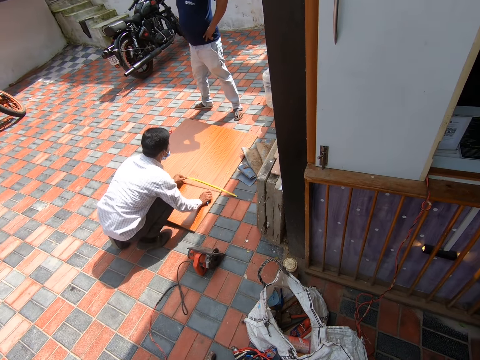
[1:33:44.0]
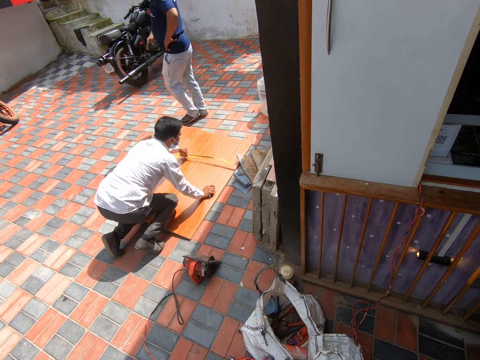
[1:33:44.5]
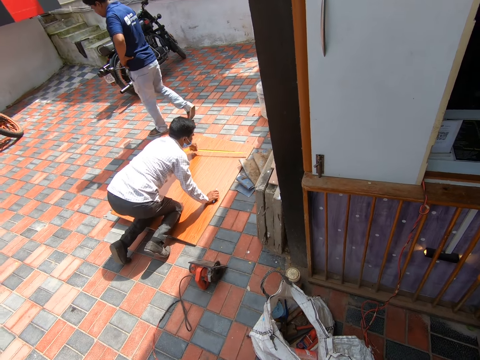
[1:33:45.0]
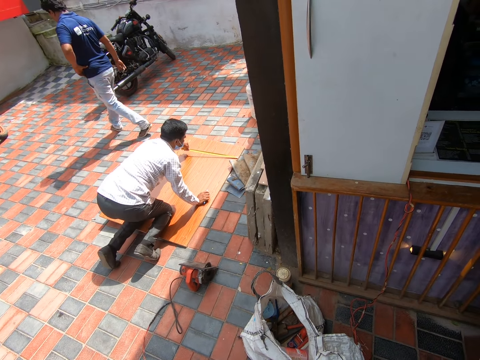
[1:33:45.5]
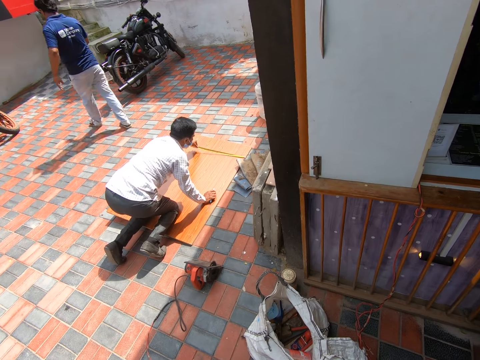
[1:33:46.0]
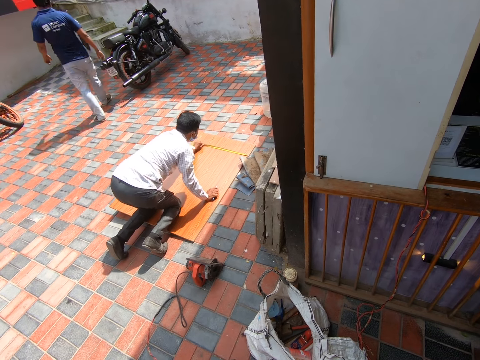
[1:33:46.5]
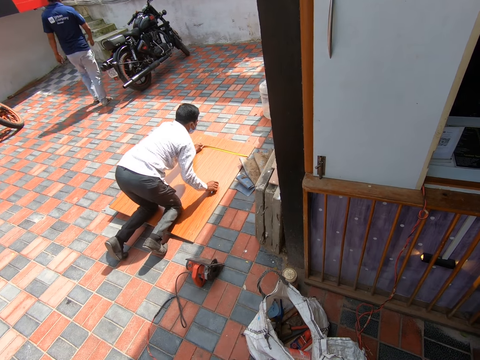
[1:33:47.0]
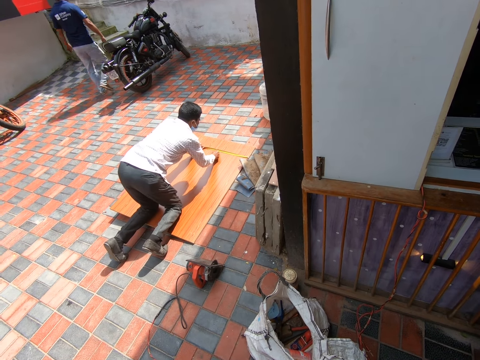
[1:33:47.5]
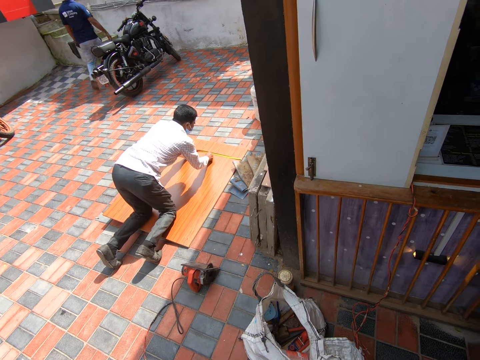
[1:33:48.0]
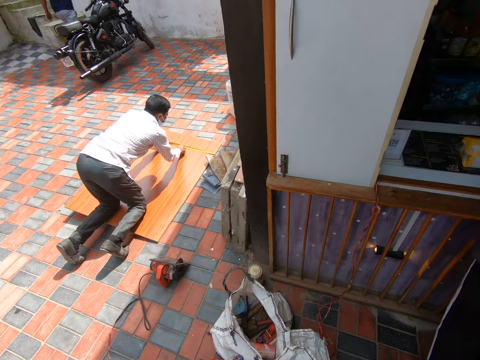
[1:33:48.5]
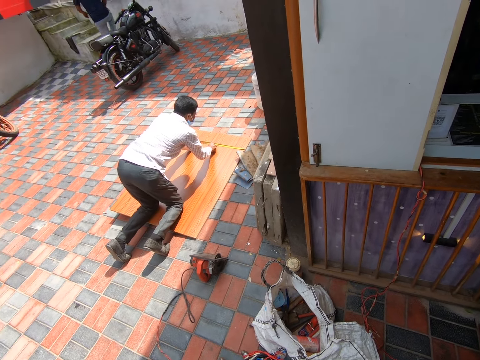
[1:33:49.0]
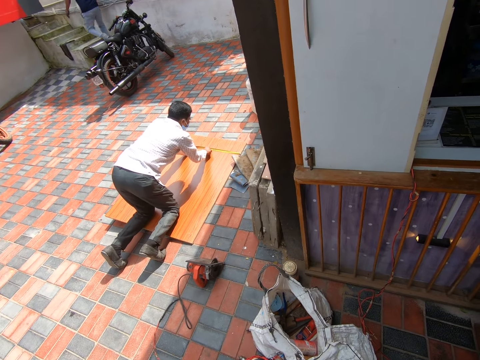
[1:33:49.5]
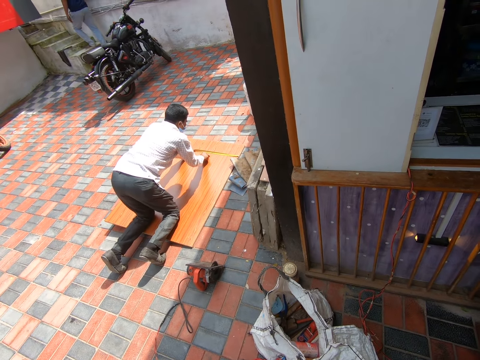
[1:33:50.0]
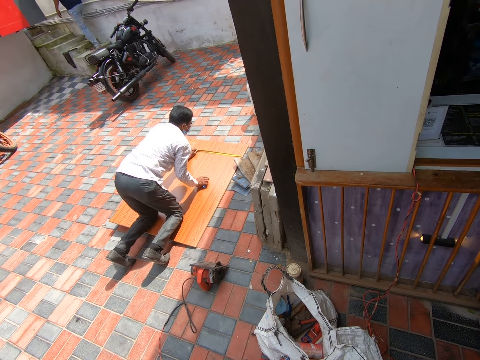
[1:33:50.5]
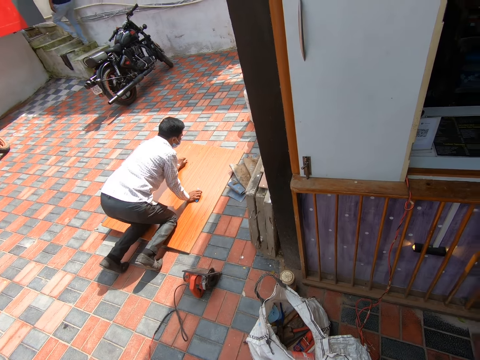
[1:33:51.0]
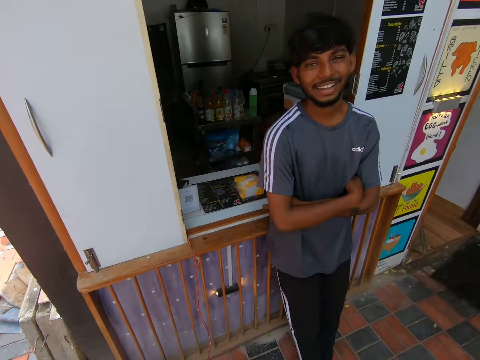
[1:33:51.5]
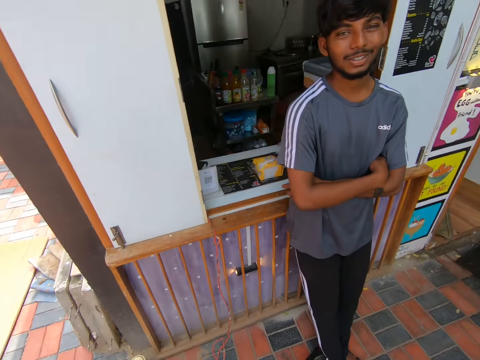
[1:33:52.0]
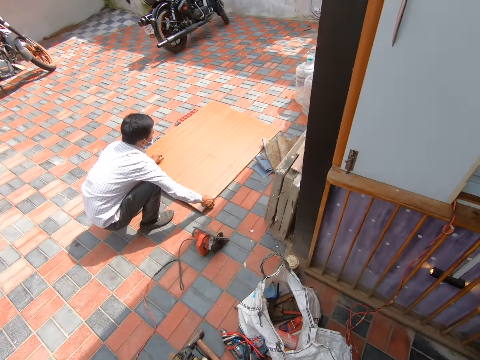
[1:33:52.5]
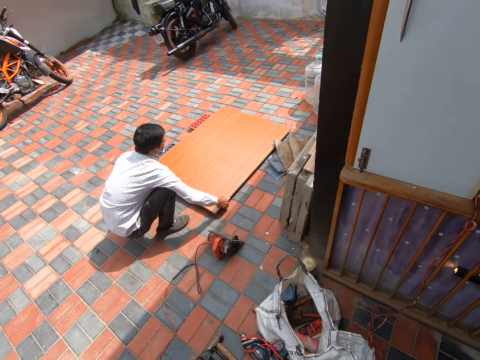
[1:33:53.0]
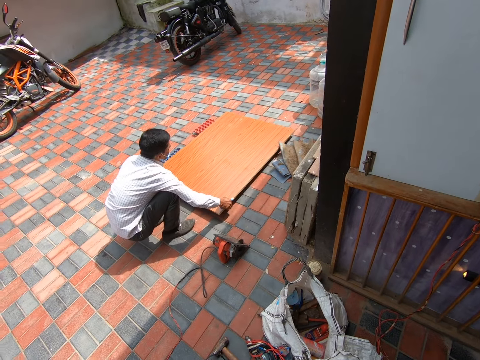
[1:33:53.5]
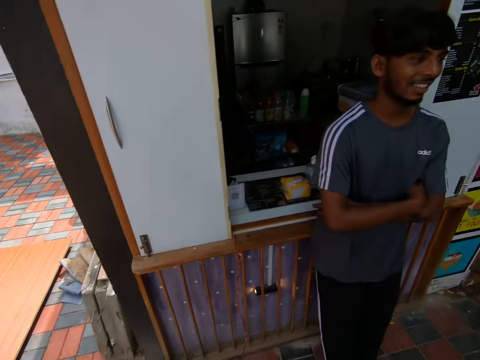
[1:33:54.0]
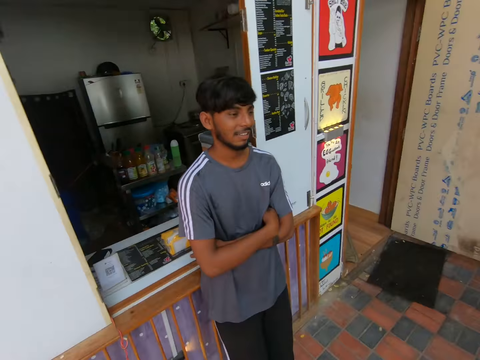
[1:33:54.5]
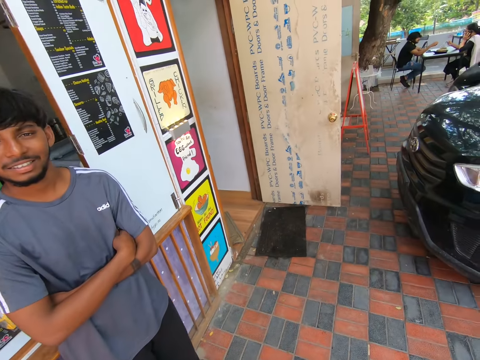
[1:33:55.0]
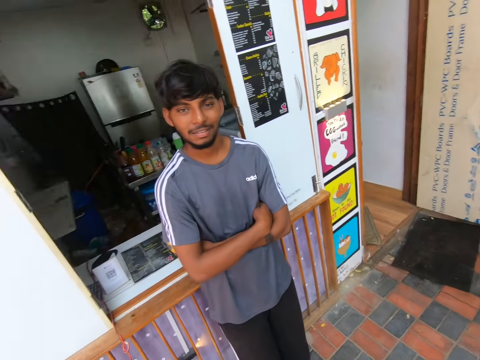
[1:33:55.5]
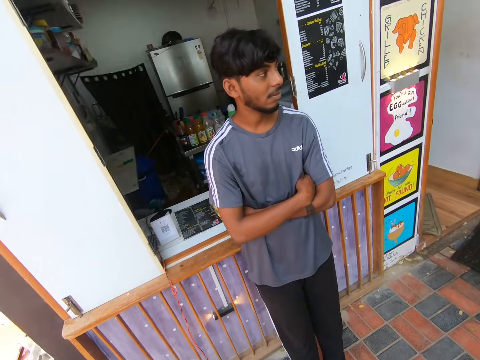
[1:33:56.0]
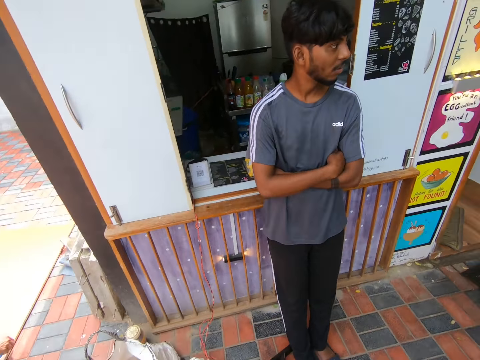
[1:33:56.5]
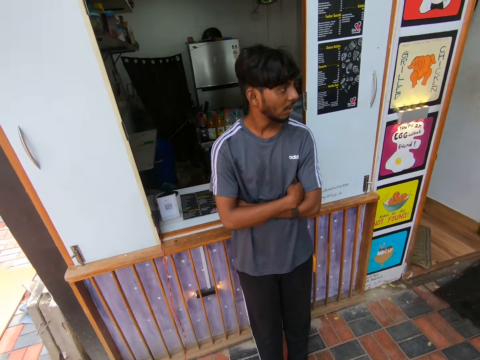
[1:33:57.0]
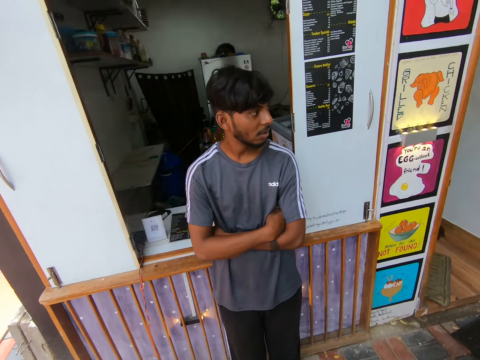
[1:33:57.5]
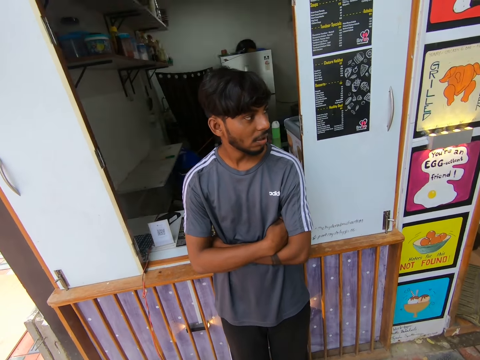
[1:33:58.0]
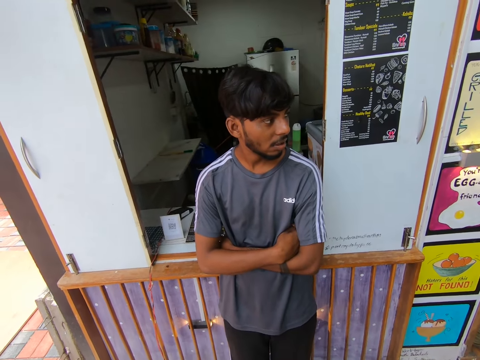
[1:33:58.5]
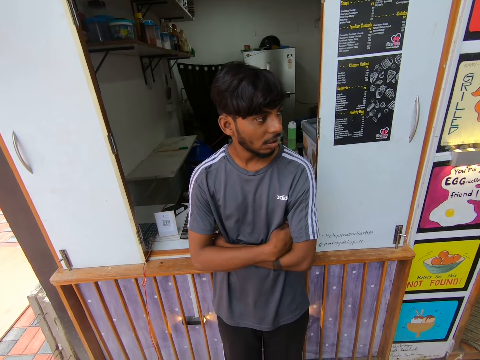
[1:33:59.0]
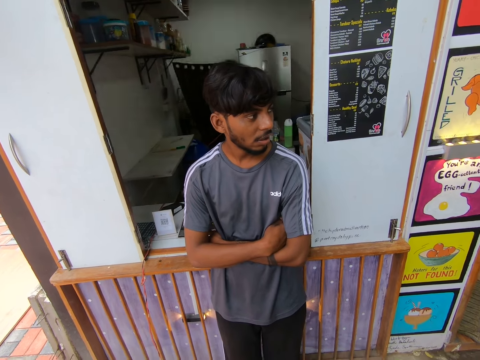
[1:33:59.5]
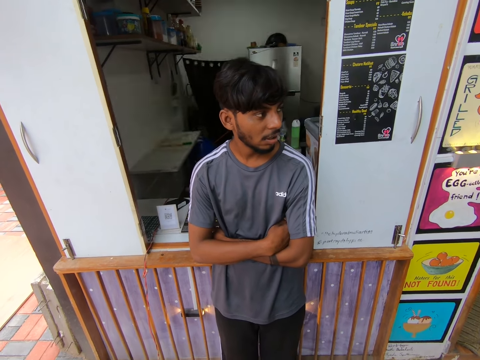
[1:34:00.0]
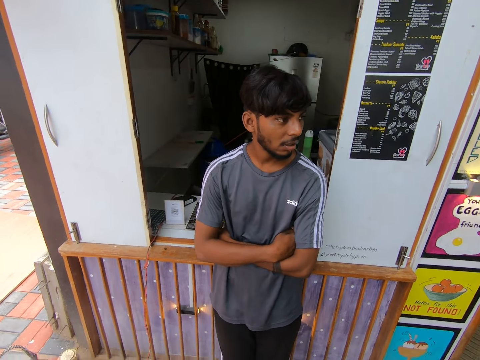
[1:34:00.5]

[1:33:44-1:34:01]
A co-worker walks towards some stairs in the compound. Another co-worker uses the tape rule on the plywood. The first co-worker climbs the stairs. The other co-worker folds the tape rule. The camera wearer talks to a man. They glance at the other co-worker. The other co-worker adjusts the plywood on the egg crates. The camera wearer interacts with the man. The man turns his head to the left side. The man talks to the camera wearer.

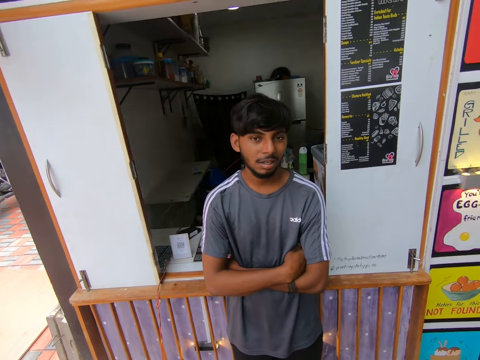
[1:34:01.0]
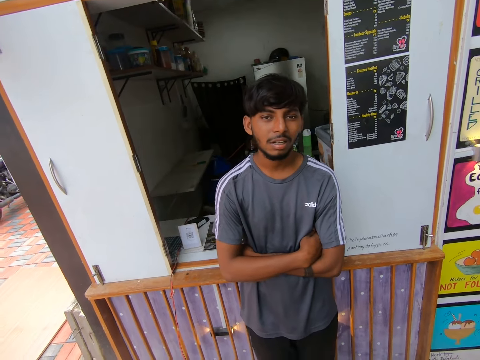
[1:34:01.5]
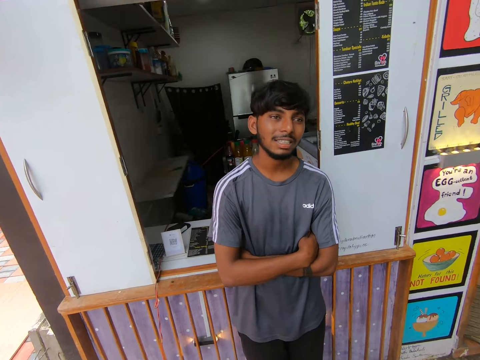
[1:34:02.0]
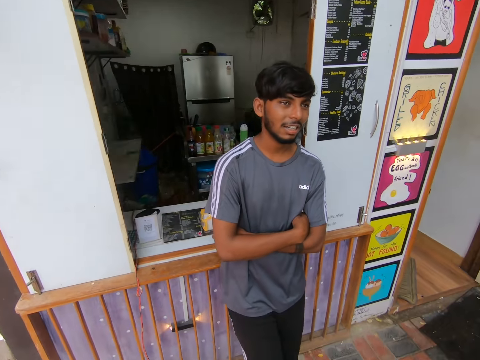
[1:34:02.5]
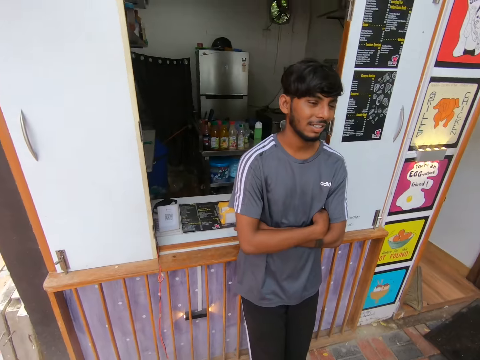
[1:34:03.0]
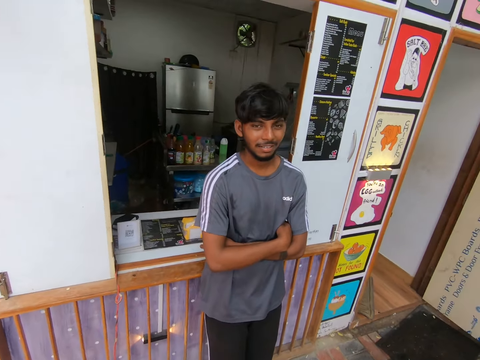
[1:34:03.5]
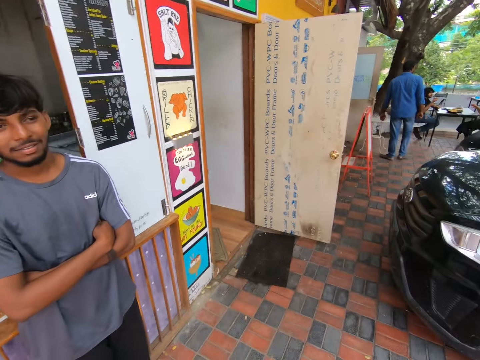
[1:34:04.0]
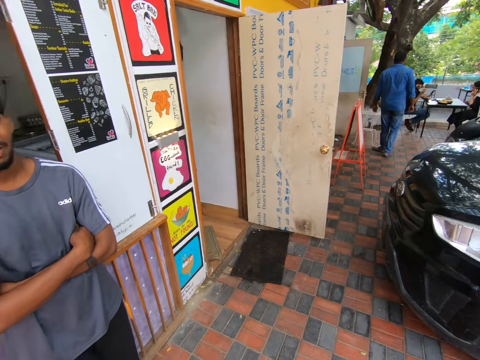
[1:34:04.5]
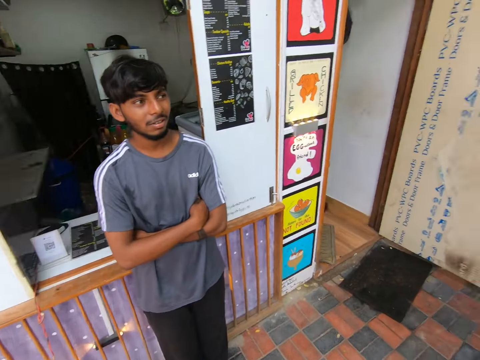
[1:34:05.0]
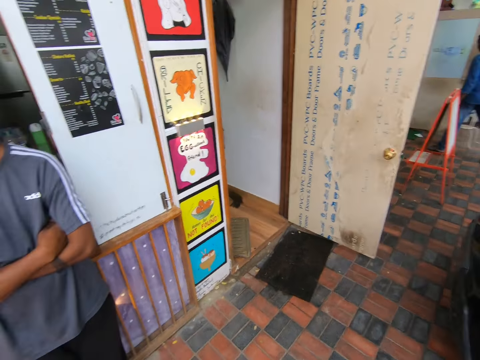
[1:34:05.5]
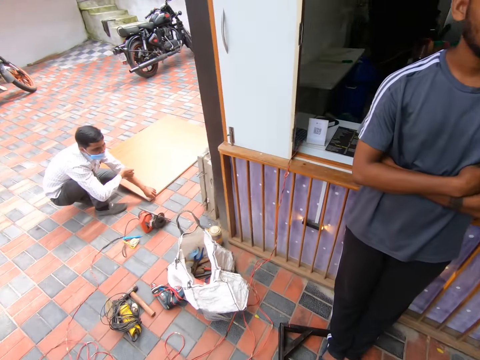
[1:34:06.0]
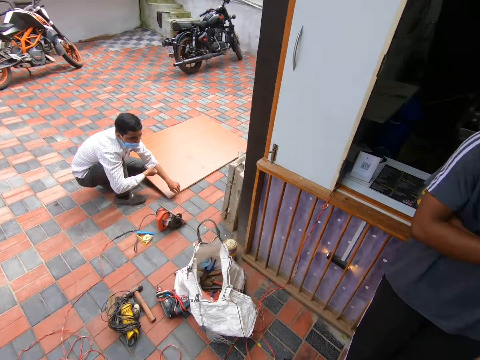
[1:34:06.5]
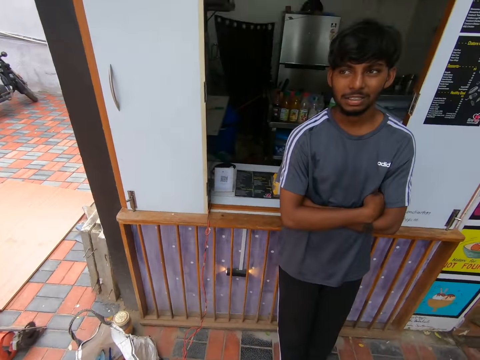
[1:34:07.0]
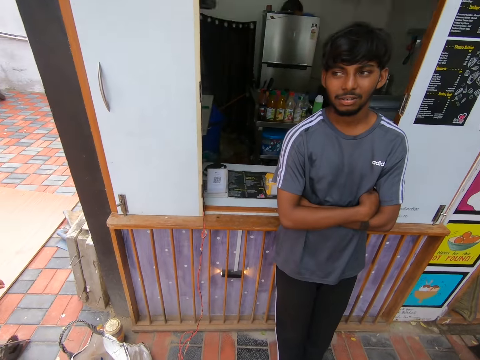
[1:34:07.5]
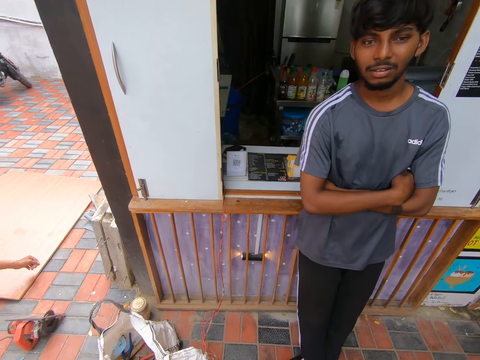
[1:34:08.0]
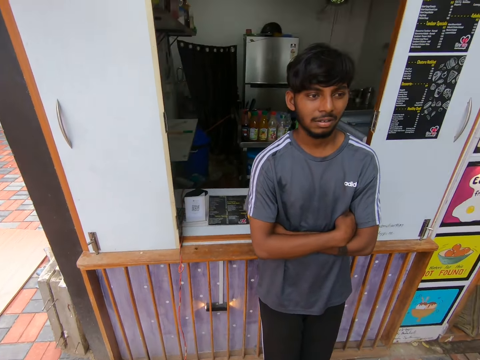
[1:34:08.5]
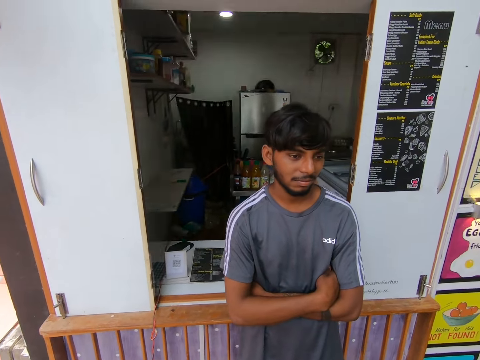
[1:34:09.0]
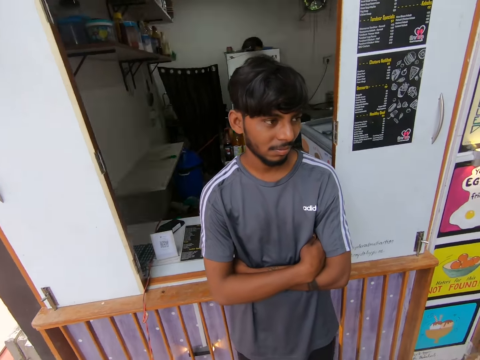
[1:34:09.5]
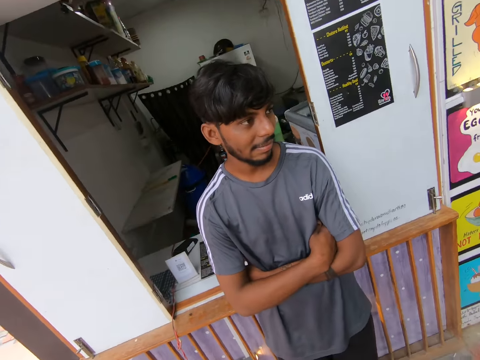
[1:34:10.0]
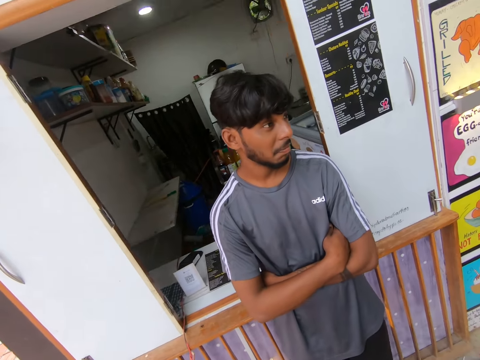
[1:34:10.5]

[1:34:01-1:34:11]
The camera wearer talks to a man. They glance around. Another man enters the building. A third man folds his sleeve. The camera wearer talks to the first man.
